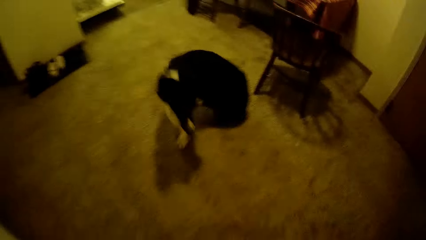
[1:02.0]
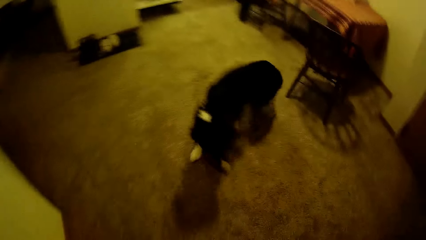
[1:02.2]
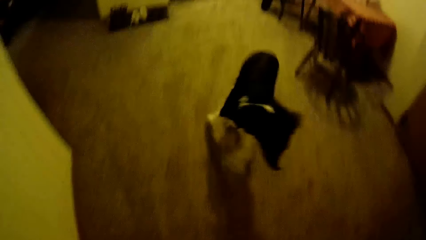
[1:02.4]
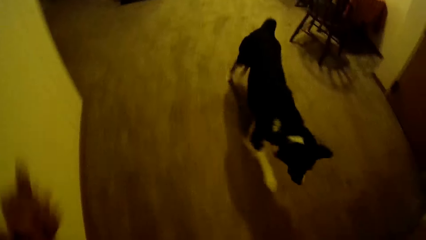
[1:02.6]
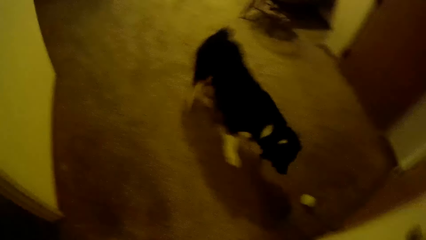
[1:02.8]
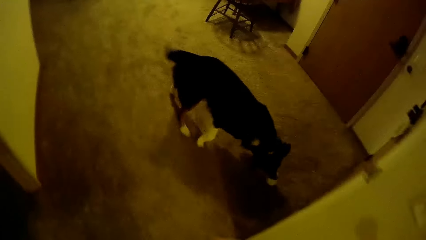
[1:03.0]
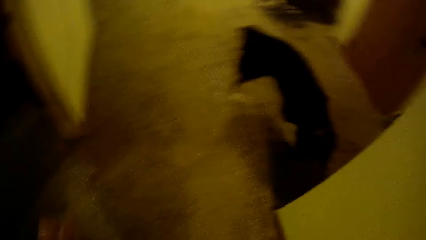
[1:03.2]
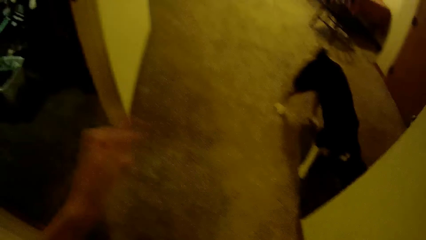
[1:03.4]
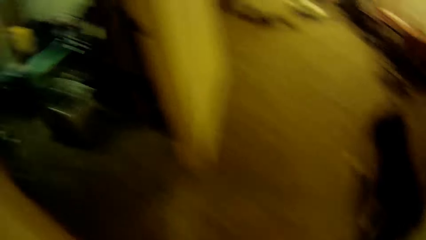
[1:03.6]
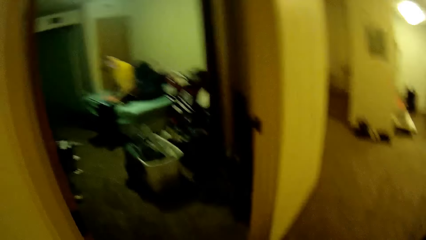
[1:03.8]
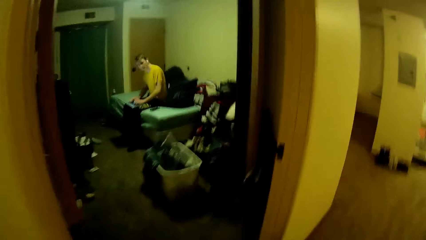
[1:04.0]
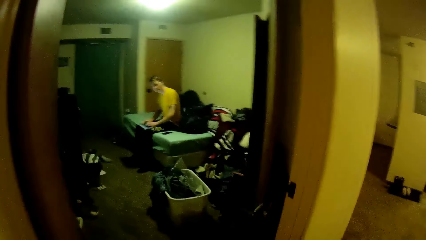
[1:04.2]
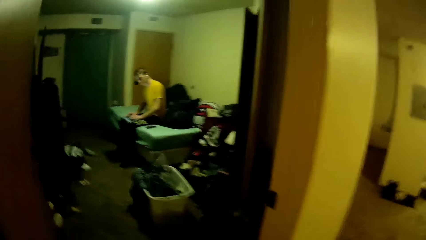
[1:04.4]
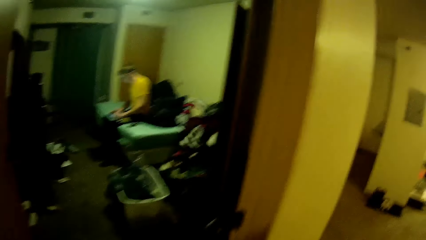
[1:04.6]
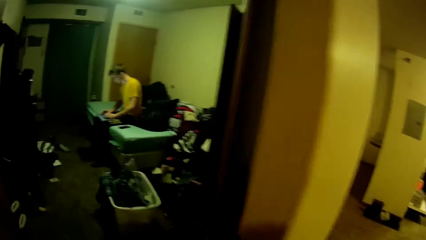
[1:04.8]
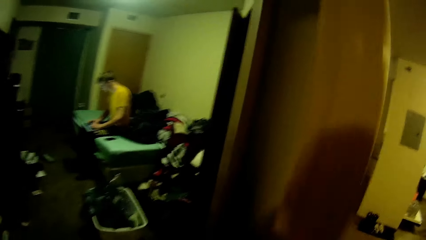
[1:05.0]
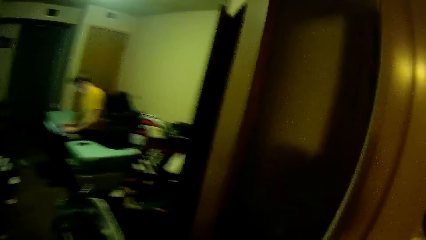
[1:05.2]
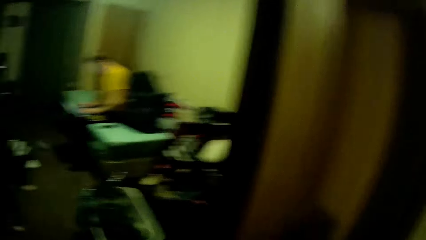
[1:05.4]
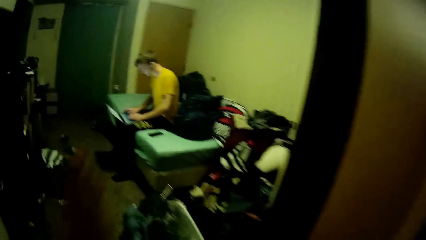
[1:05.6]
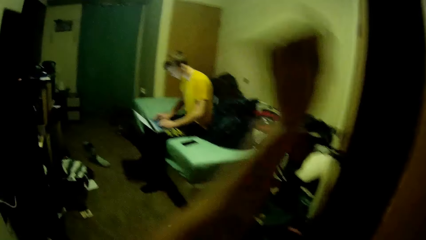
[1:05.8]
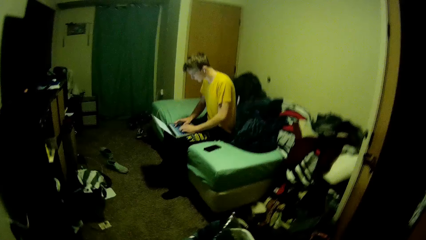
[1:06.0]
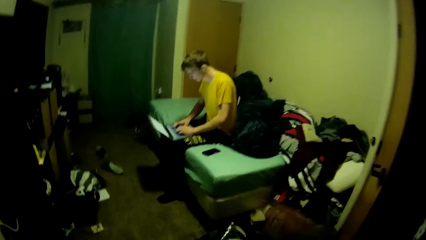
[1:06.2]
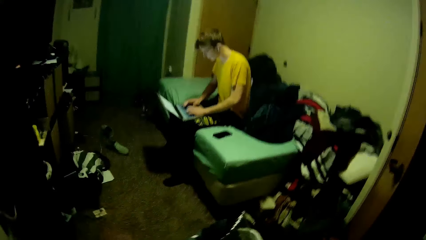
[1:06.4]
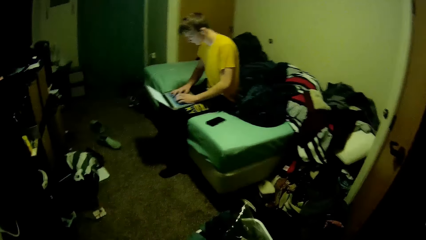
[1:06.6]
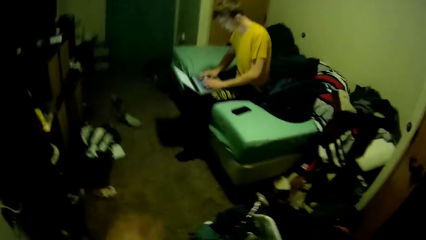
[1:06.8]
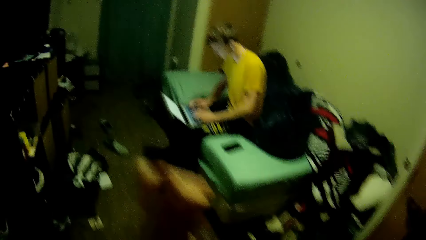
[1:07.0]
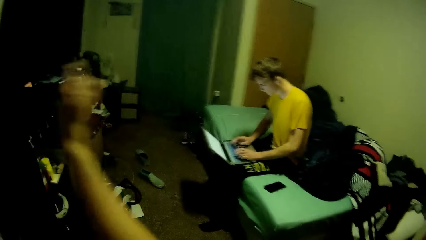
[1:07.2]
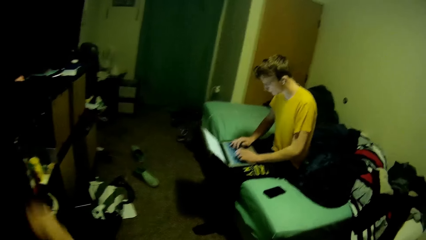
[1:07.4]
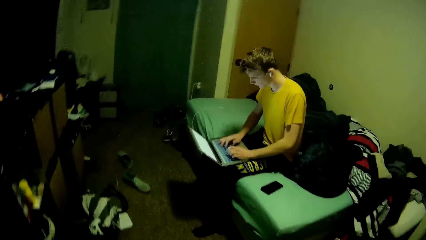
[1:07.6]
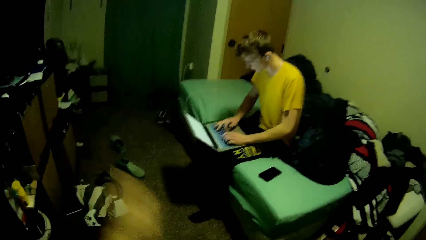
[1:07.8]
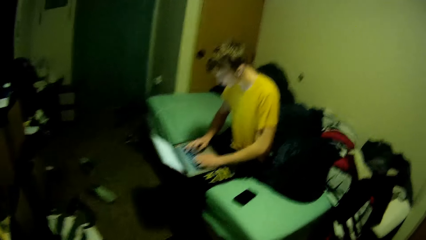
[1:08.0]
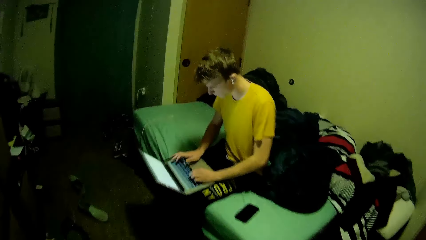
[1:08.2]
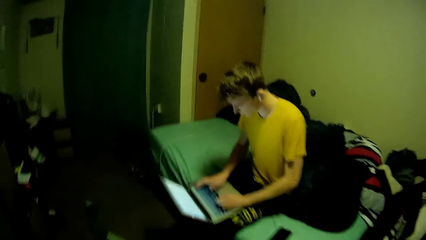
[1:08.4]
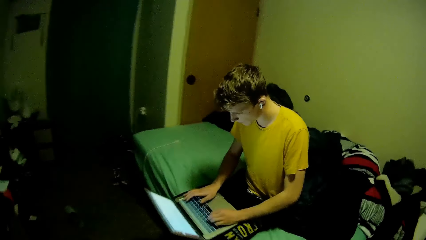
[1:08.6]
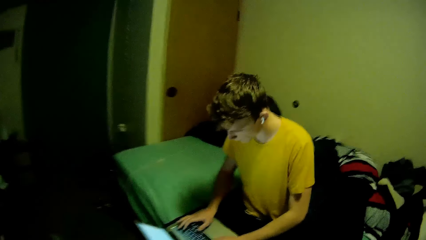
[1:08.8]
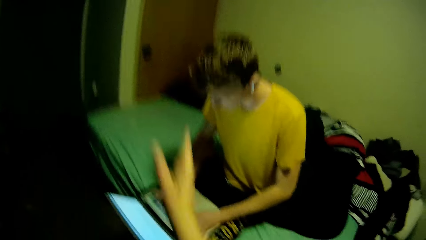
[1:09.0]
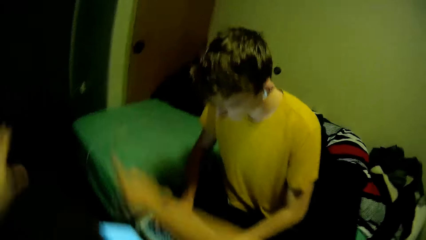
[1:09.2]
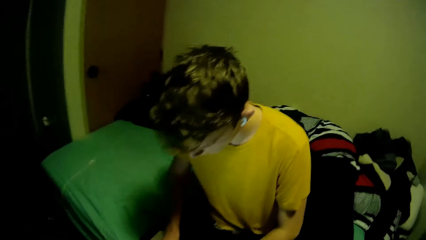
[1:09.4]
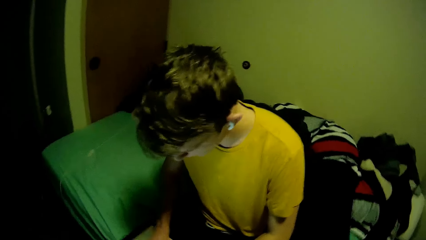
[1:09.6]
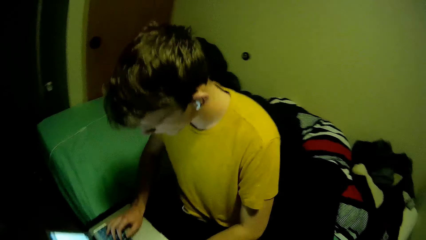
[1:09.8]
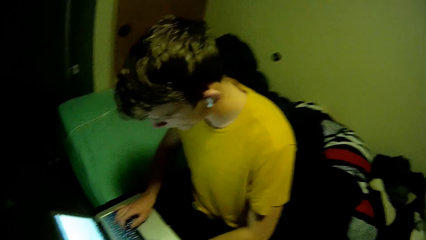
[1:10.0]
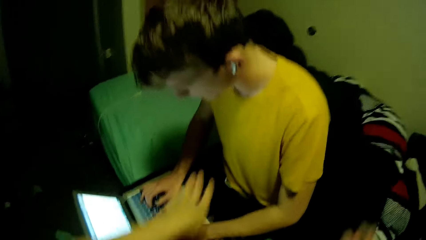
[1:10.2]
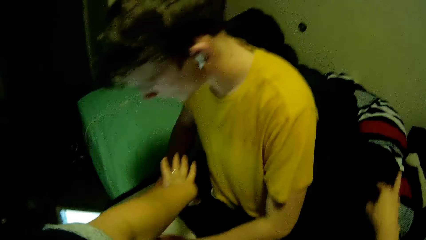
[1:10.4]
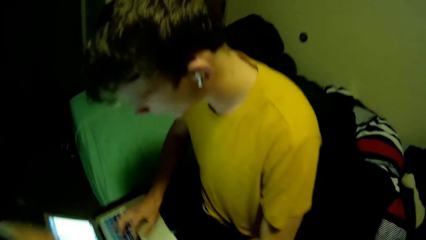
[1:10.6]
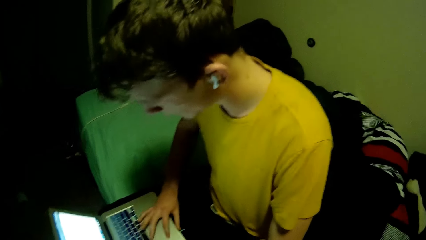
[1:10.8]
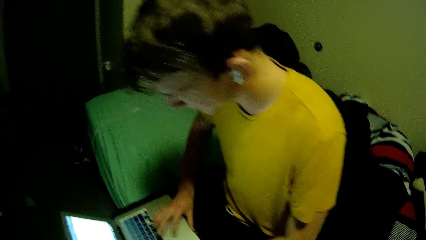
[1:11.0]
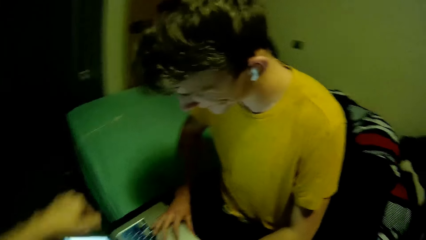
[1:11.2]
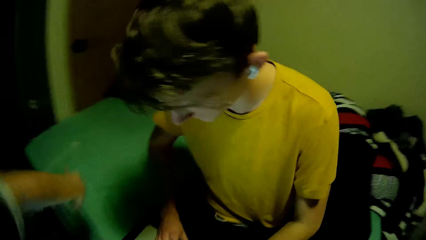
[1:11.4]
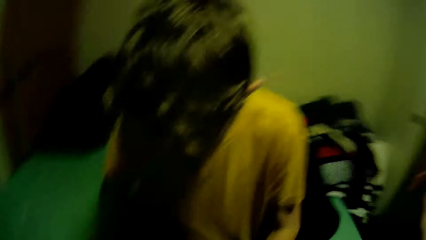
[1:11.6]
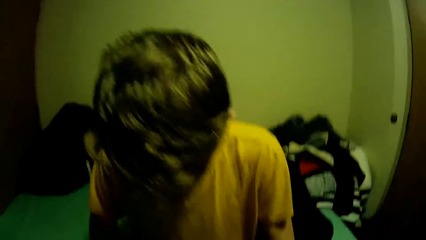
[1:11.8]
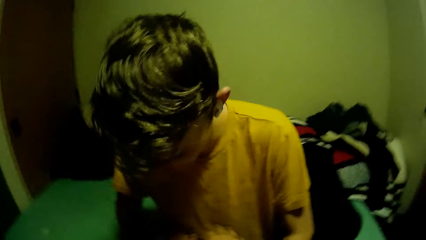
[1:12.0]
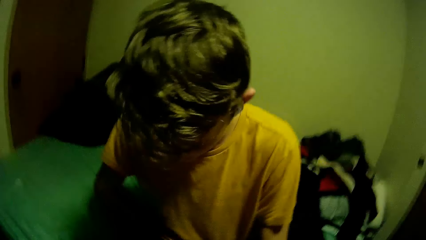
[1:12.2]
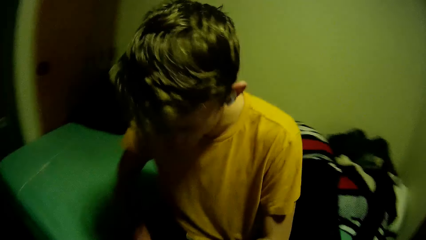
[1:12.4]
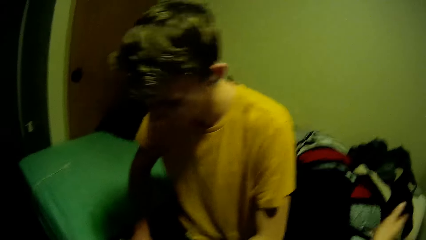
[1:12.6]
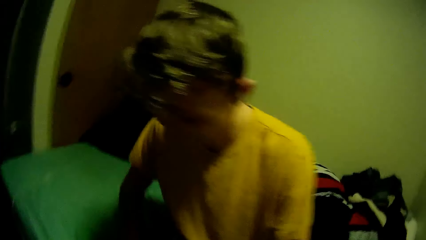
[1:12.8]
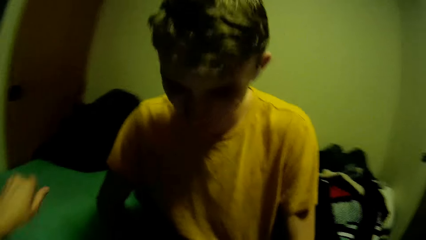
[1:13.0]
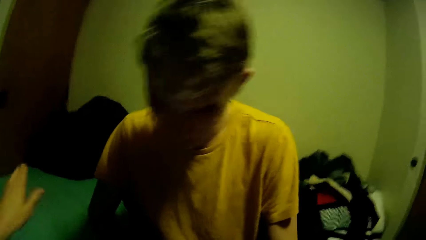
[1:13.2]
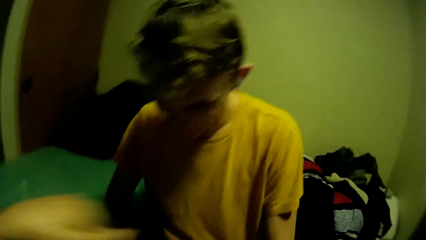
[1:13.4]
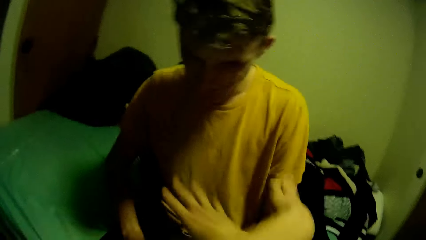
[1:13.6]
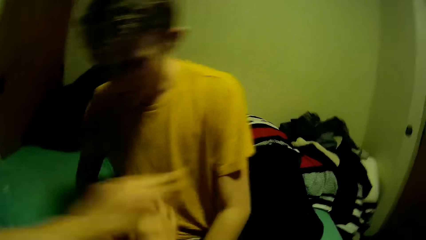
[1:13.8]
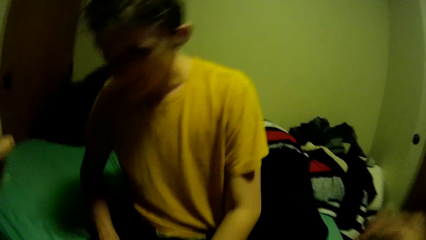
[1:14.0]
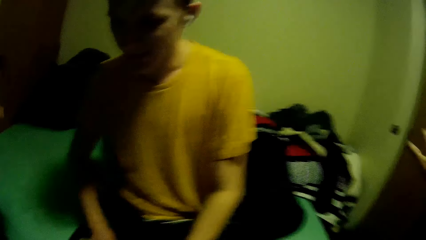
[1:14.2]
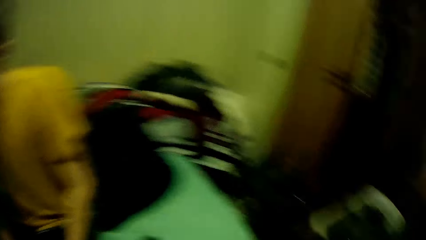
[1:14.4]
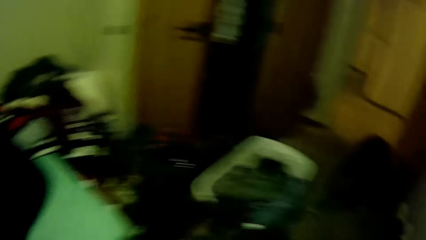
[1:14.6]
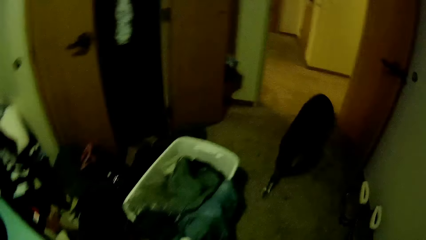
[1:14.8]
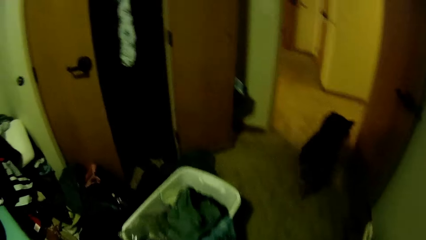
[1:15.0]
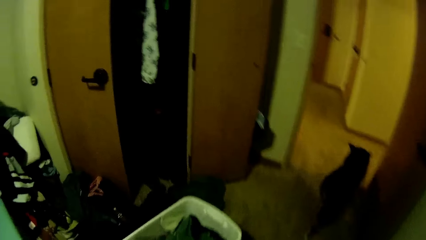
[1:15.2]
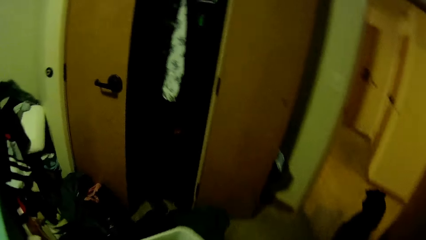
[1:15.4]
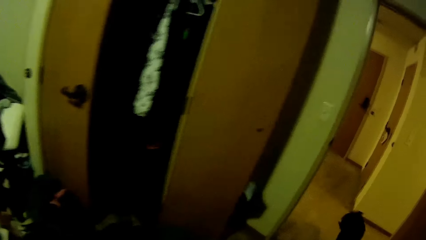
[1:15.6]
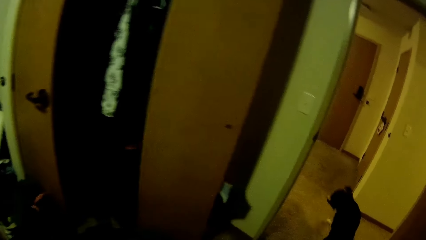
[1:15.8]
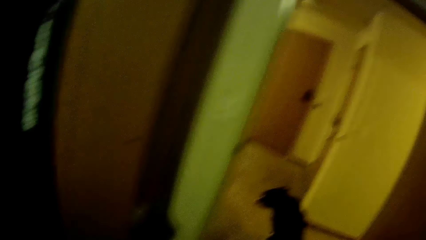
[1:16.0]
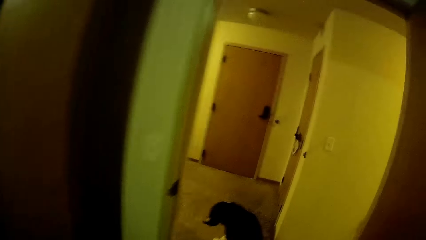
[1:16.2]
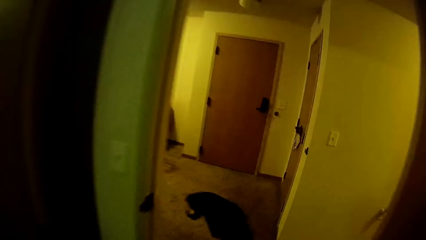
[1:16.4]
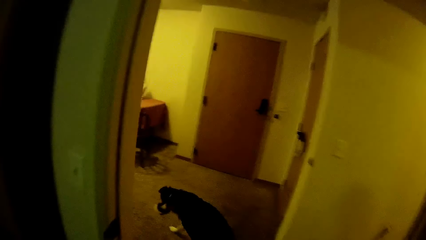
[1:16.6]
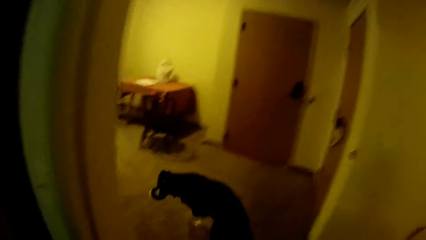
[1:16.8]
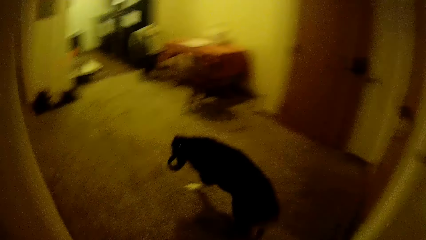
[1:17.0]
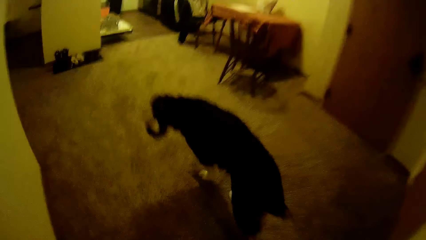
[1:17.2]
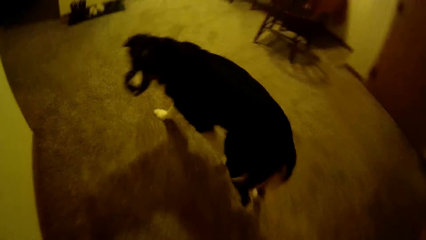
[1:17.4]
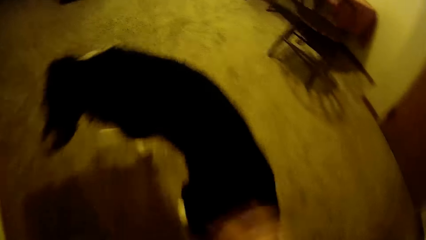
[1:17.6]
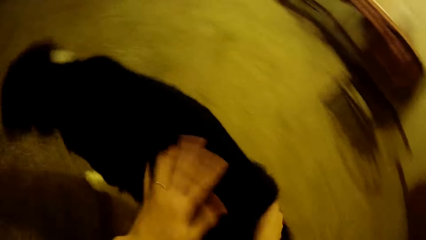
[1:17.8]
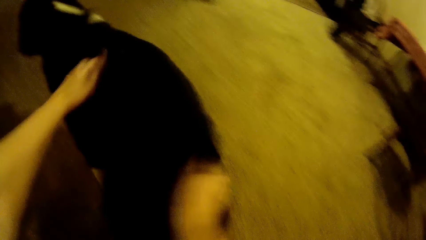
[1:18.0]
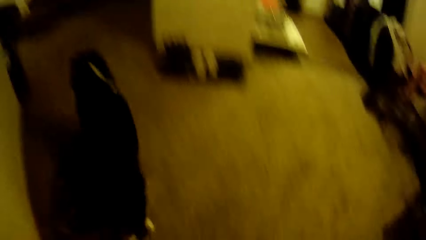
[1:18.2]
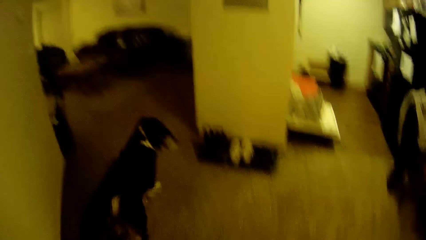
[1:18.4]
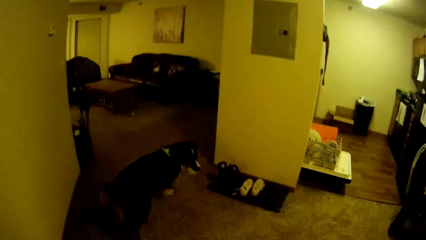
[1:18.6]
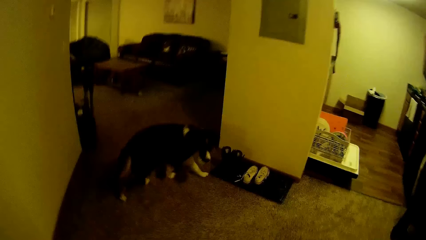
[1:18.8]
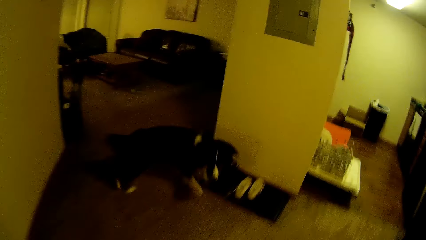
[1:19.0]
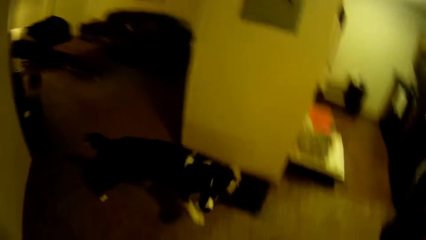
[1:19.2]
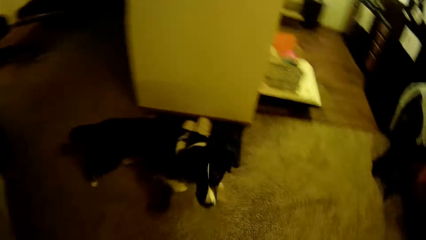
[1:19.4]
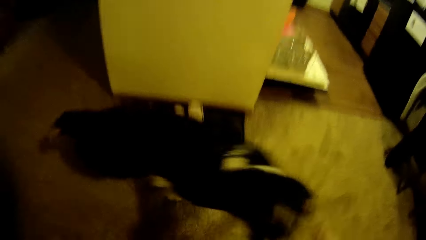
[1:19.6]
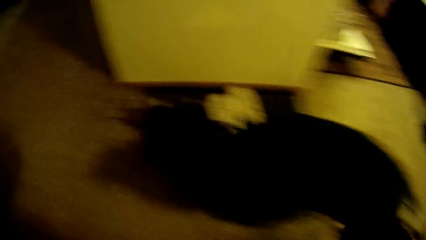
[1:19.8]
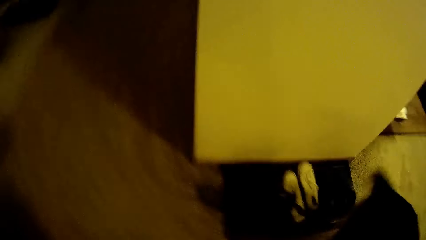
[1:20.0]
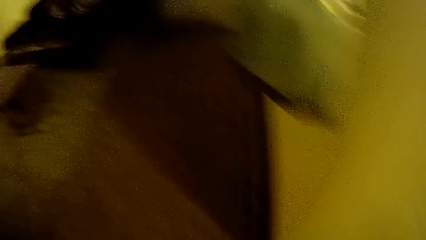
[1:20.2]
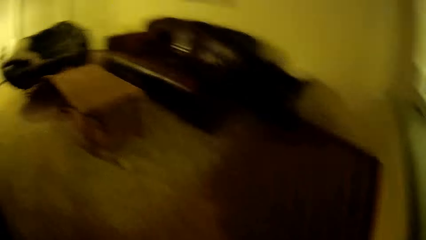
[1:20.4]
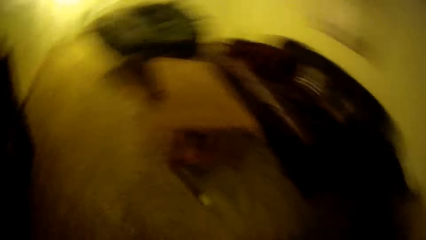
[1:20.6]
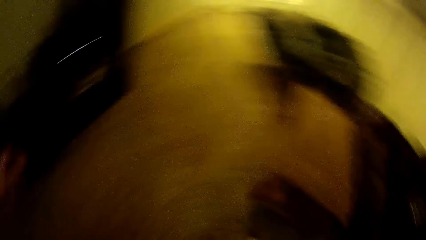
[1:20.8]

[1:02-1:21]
The camera wearer stands near a dog. The dog picks up a green ball with its mouth. A man operates on a laptop in a bedroom. The camera wearer dances into the bedroom. They walk into a room where the man is. The man sits on the bed. He touches on the laptop. The camera wearer dances in front of the man. They clap hands. They play near the man. The dog walks out of the bedroom. The camera wearer follows the dog. They walk out of the bedroom. They play with the dog.
